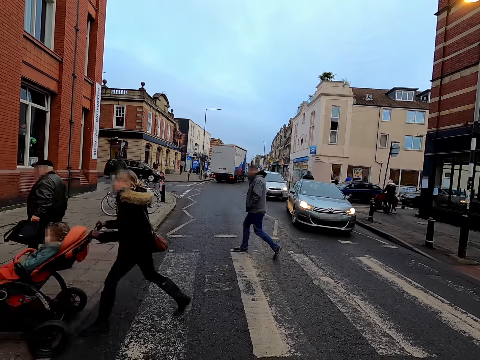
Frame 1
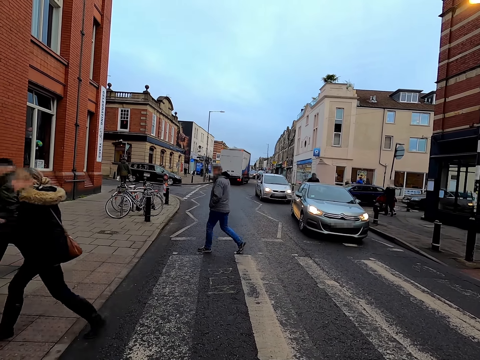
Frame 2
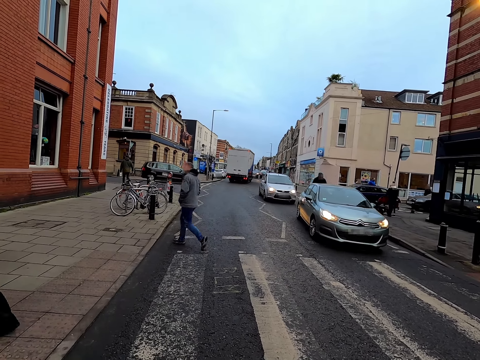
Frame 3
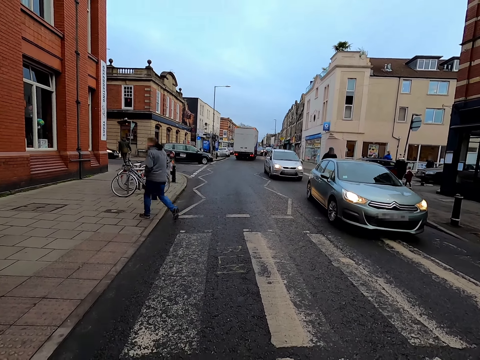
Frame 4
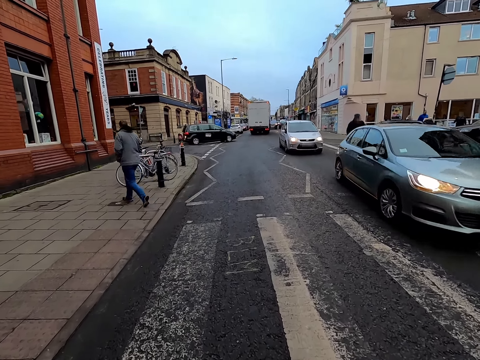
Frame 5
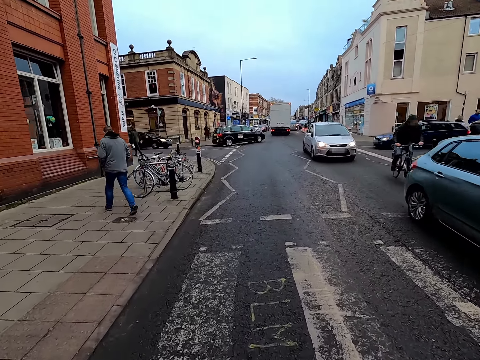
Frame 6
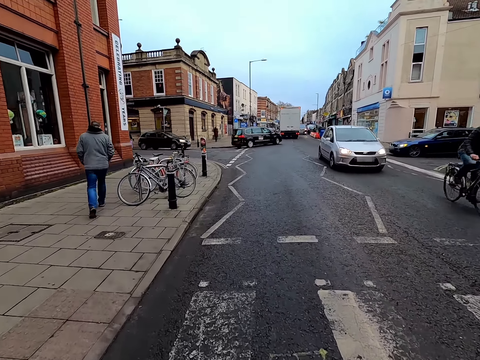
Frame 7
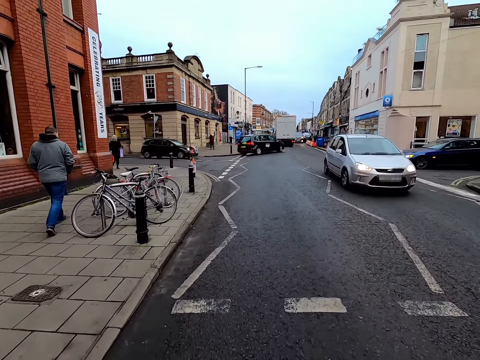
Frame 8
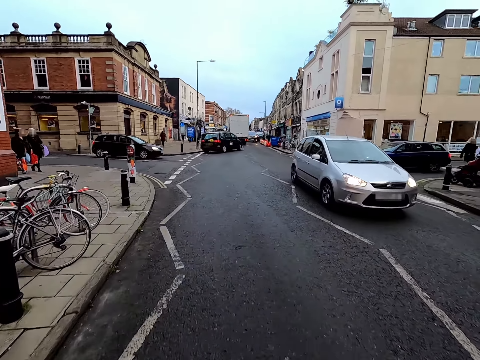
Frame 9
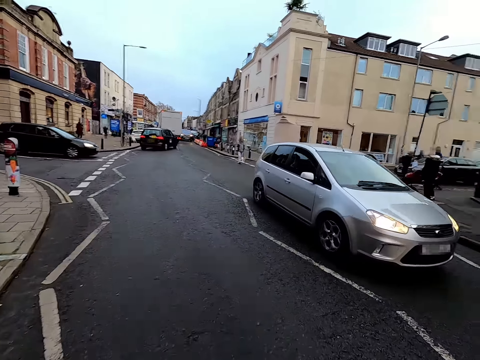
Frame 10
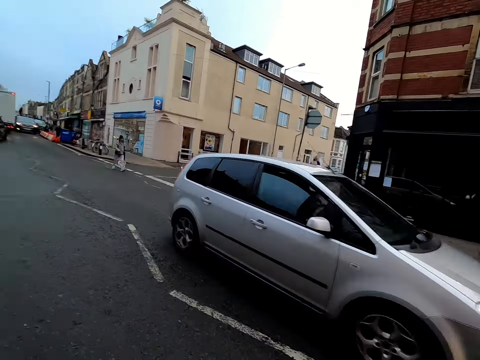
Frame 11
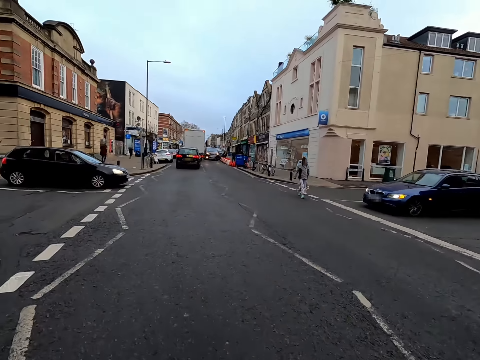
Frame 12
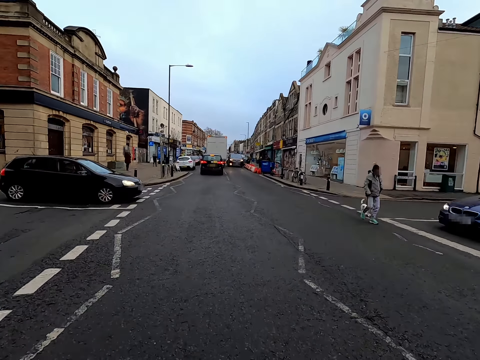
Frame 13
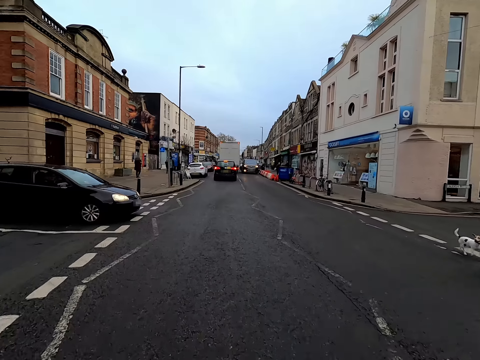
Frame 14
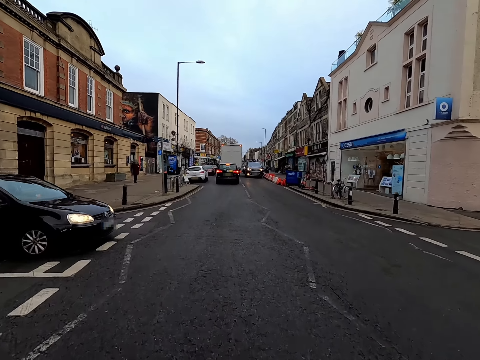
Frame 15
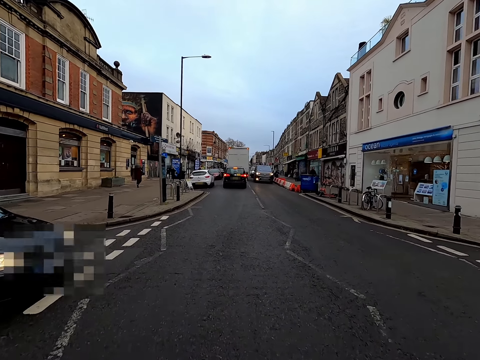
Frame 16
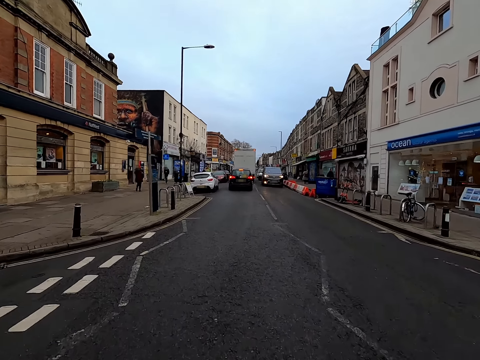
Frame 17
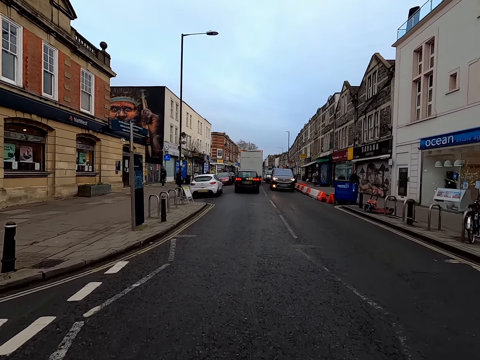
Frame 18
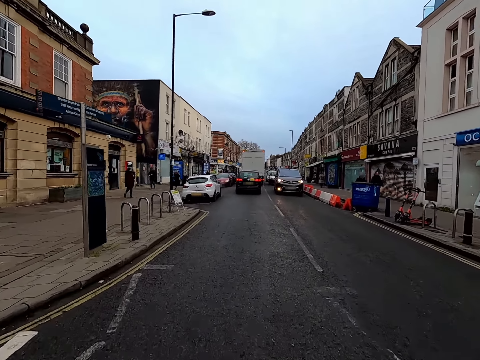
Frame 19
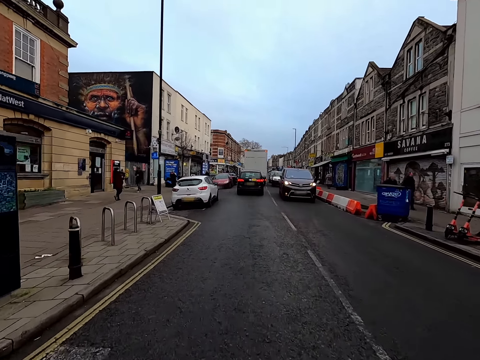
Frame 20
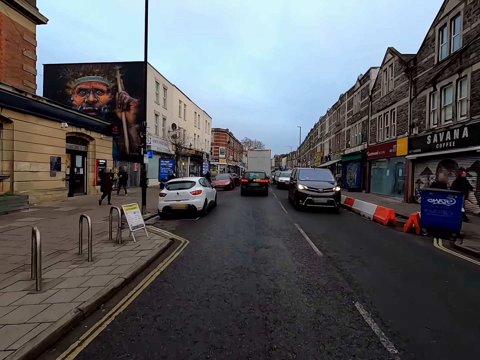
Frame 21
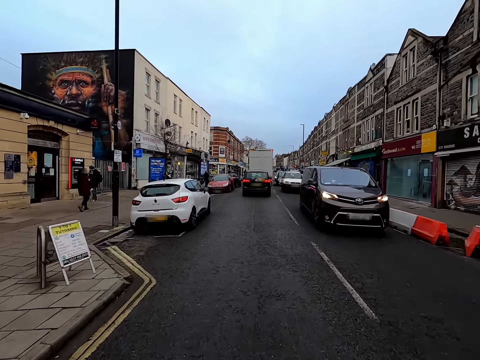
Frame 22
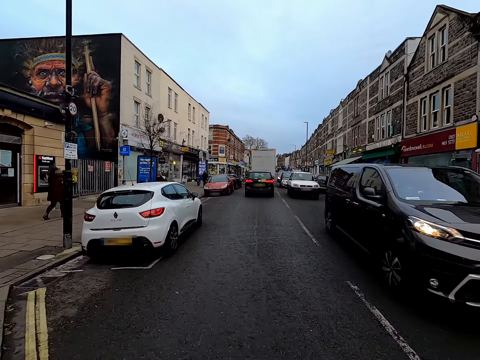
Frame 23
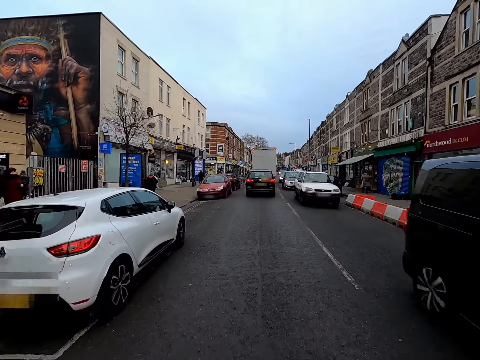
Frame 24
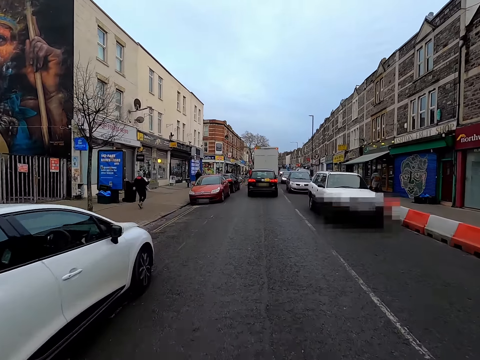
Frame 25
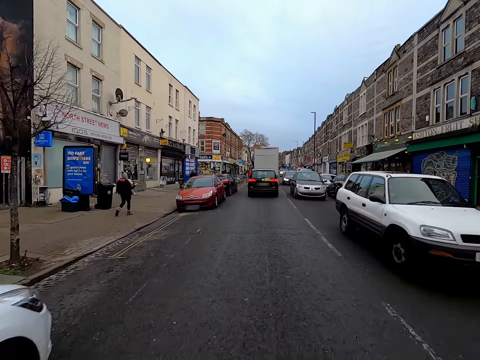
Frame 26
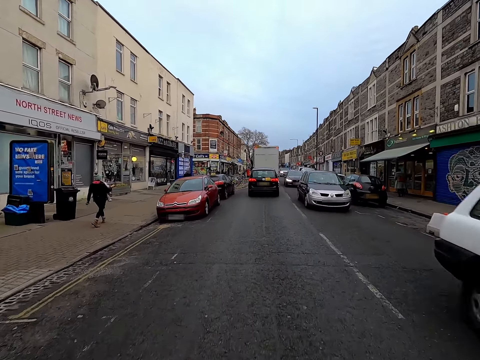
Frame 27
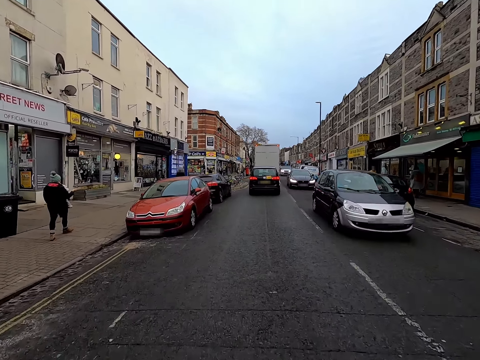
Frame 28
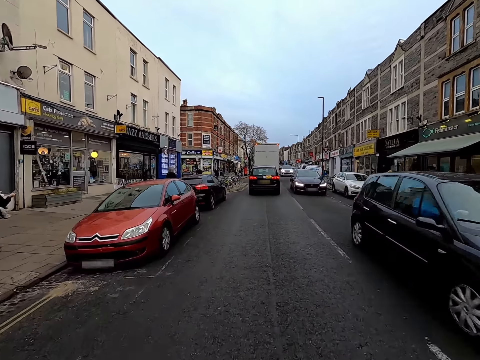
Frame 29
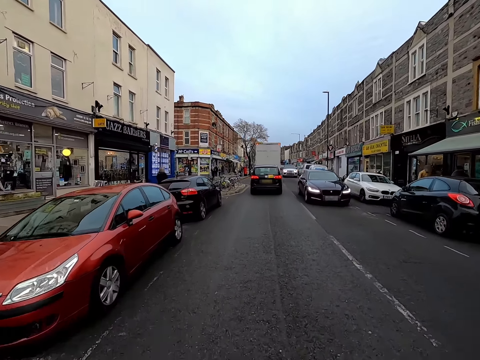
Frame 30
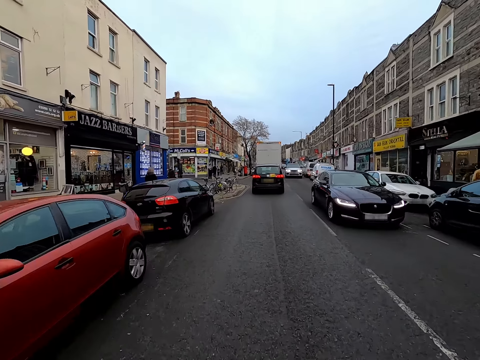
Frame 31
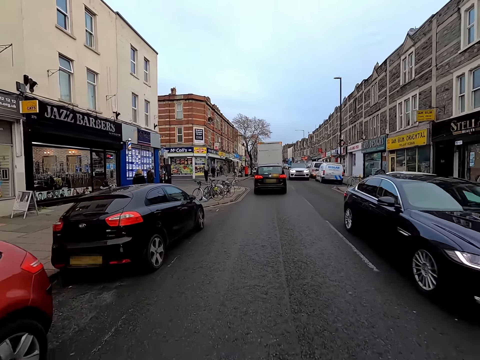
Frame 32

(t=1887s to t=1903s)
The camera wearer rides the bicycle. A green car drives past the camera wearer. A silver car drives past the camera wearer. Several vehicles drive past the camera wearer.

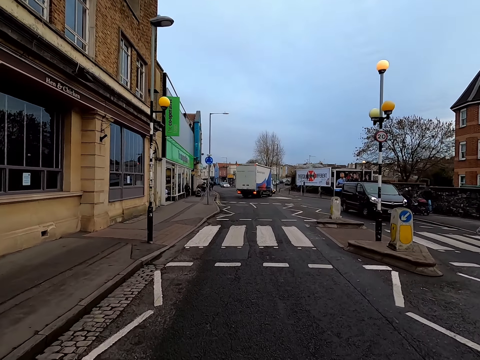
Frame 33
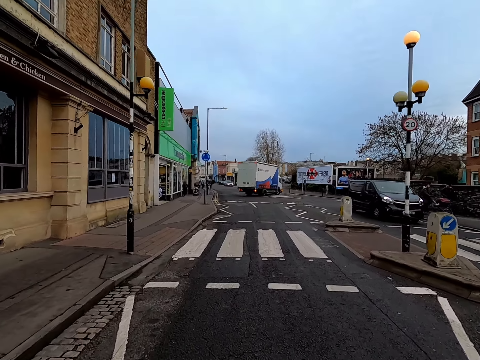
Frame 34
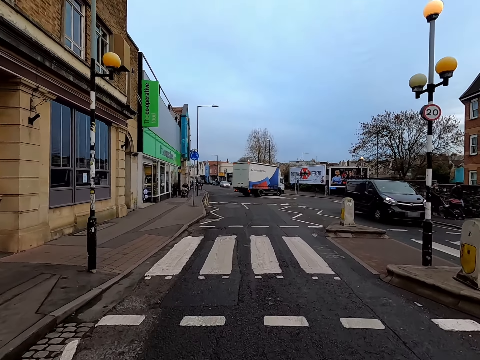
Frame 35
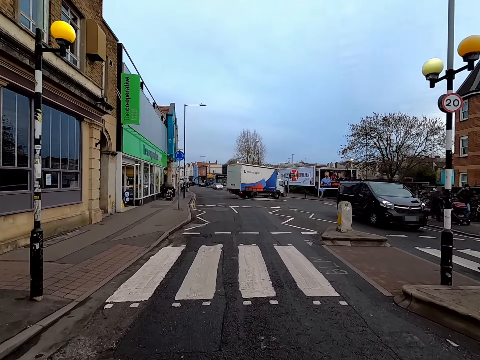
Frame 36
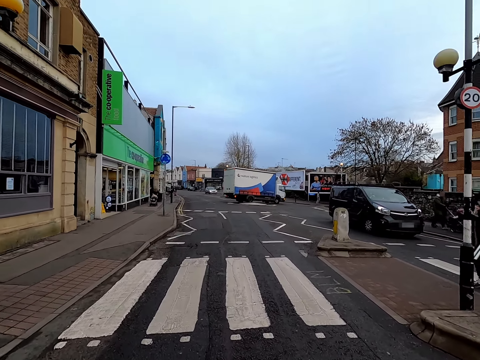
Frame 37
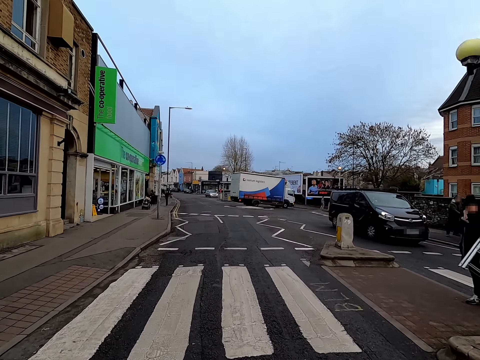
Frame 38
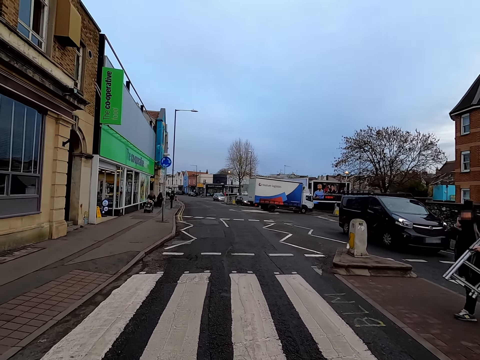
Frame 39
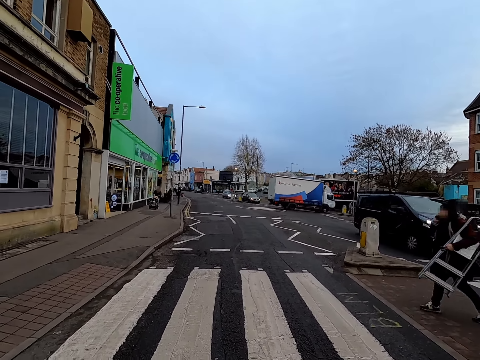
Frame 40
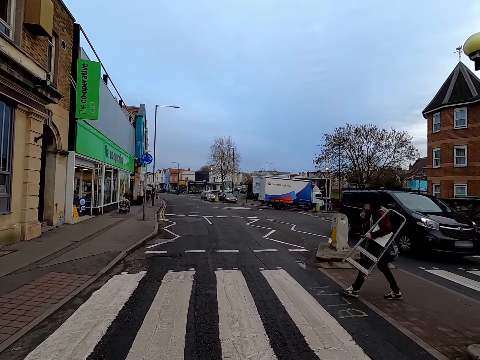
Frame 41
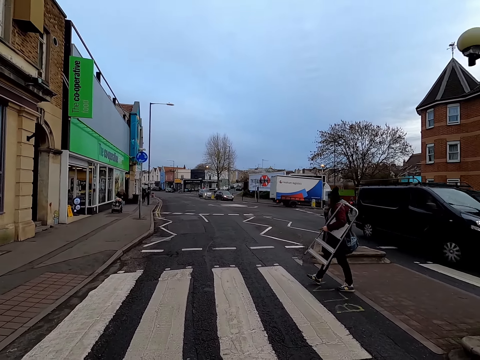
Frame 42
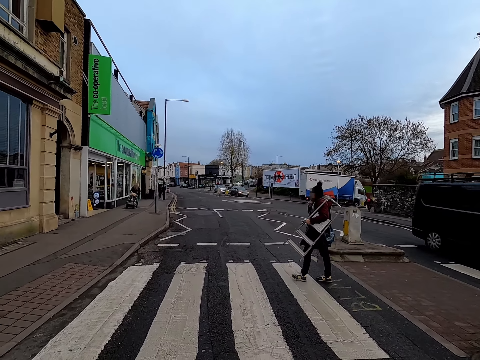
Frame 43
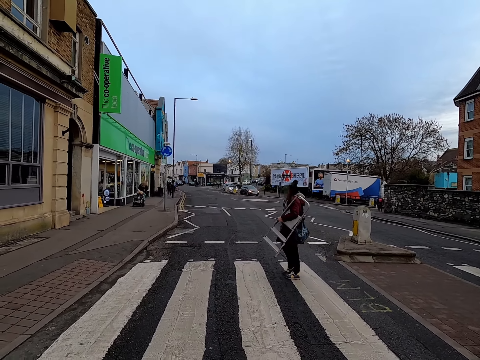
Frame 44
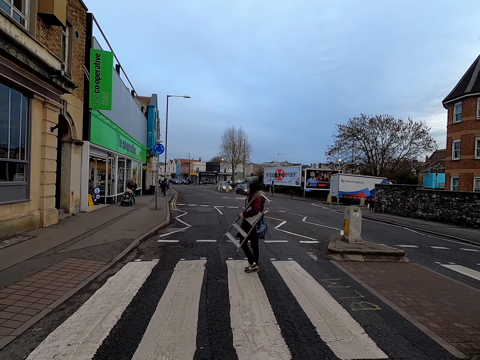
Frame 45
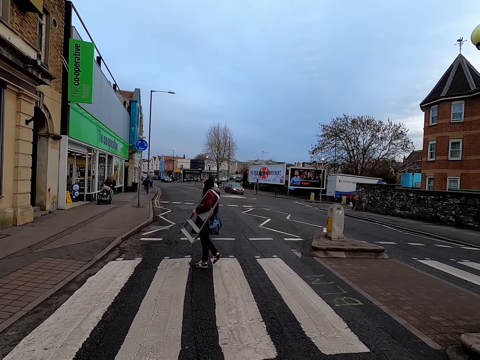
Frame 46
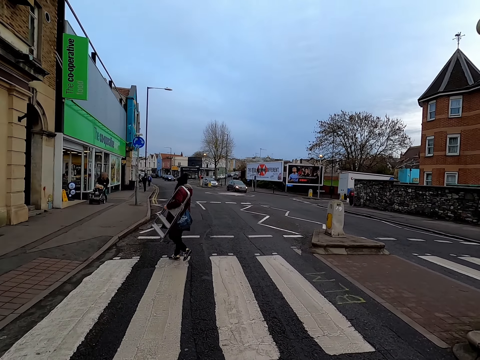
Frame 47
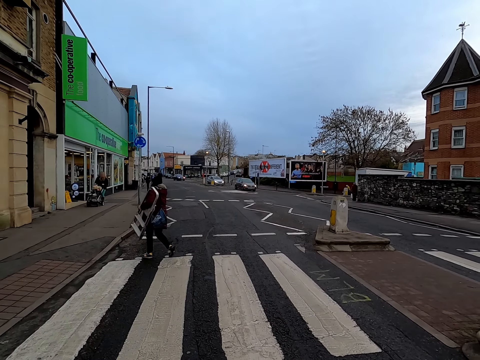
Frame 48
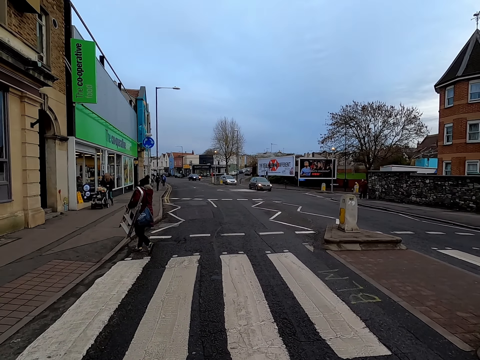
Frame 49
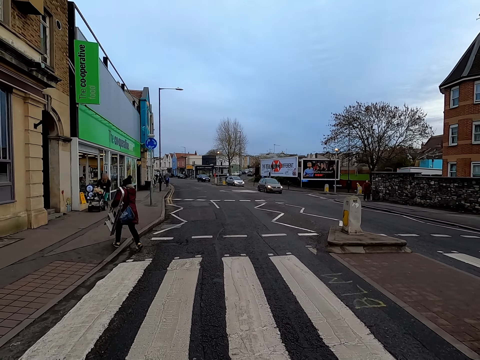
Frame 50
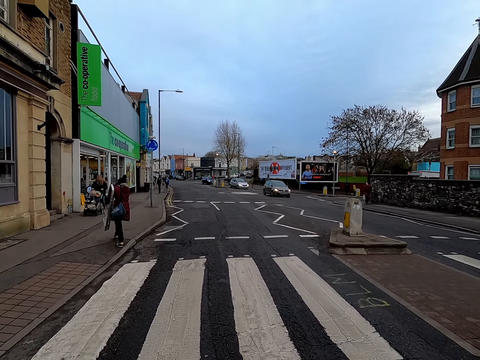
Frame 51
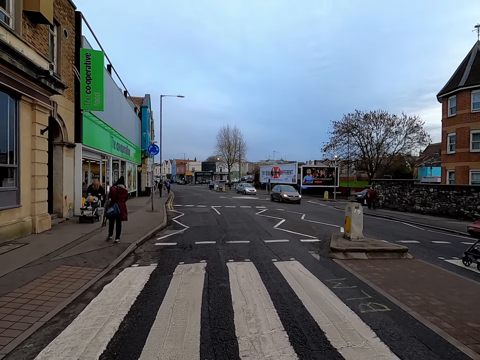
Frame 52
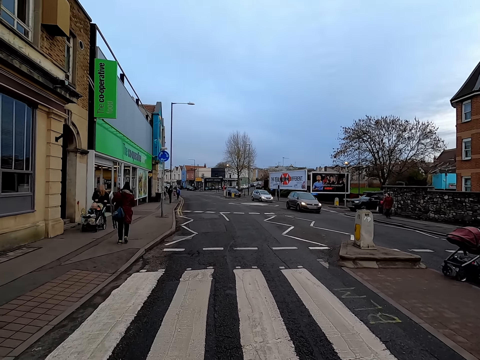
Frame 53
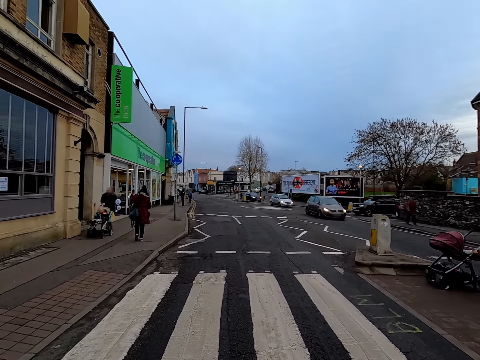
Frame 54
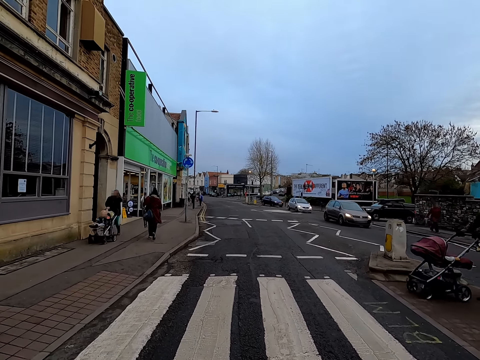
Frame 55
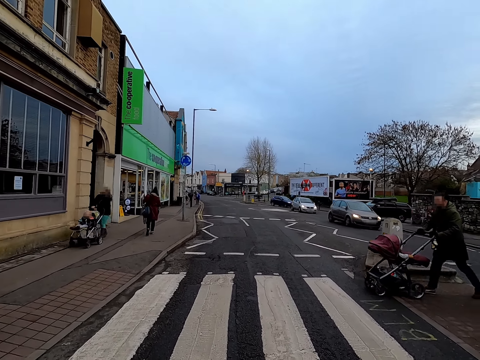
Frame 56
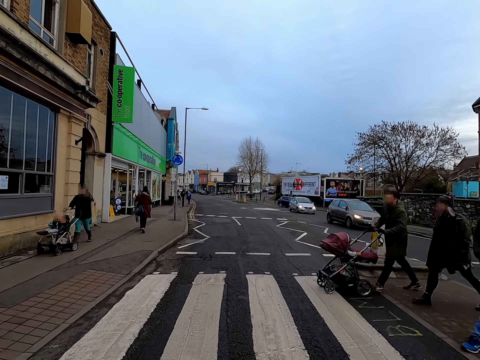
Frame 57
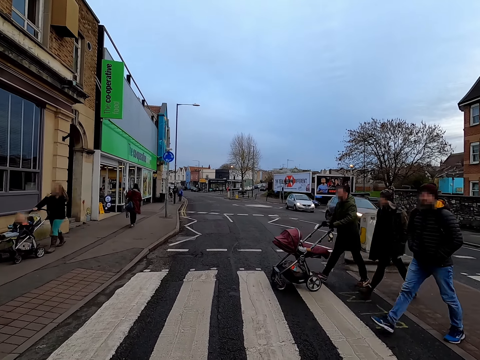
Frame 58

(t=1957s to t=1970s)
The camera wearer stops the bicycle. A woman crosses the road with a ladder in her left hand. A man crosses the road. Another woman crosses the road. Another man crosses the road with a baby stroller.
